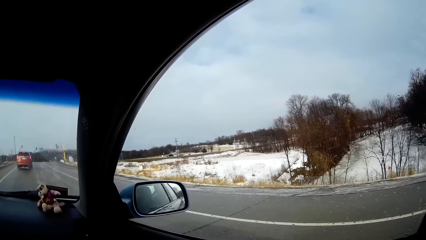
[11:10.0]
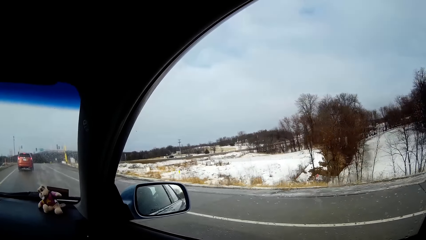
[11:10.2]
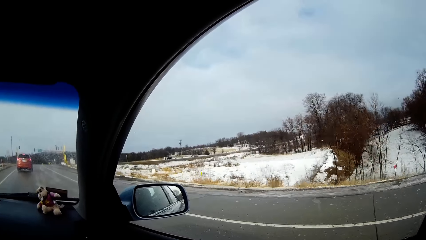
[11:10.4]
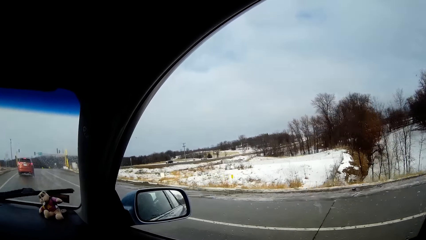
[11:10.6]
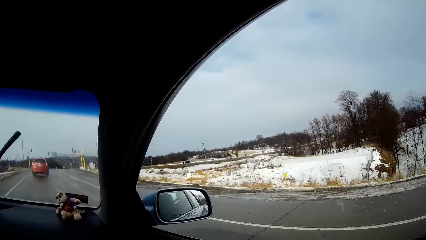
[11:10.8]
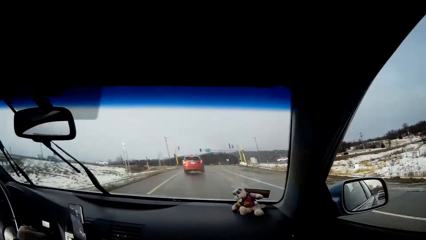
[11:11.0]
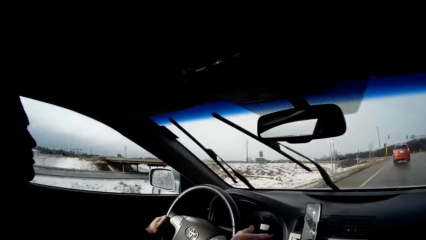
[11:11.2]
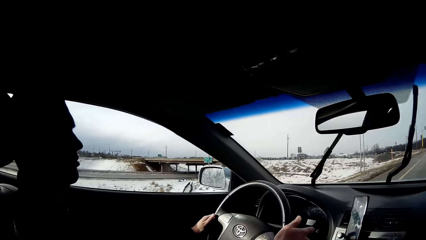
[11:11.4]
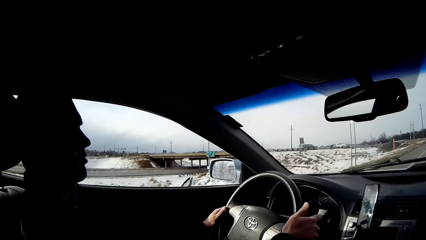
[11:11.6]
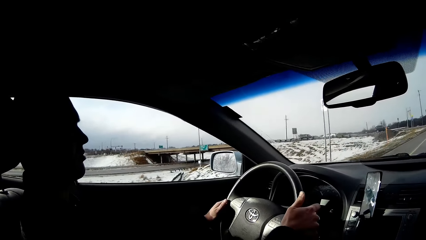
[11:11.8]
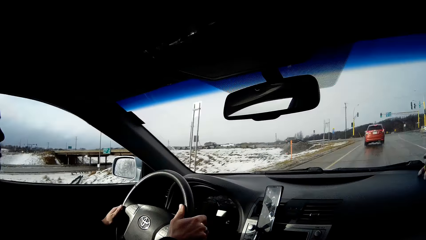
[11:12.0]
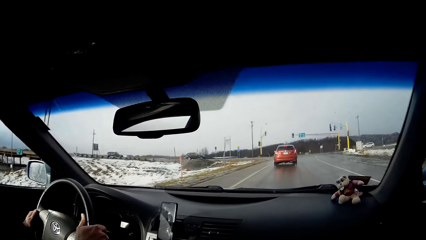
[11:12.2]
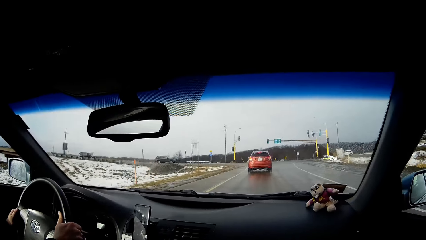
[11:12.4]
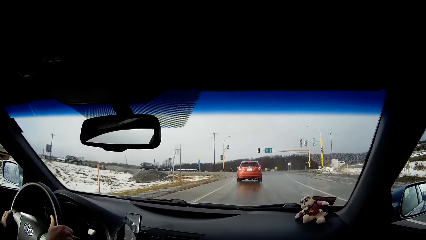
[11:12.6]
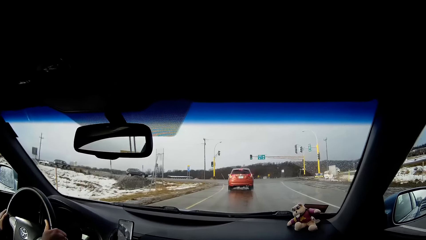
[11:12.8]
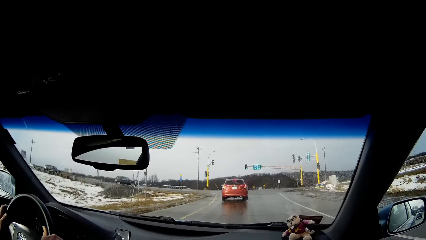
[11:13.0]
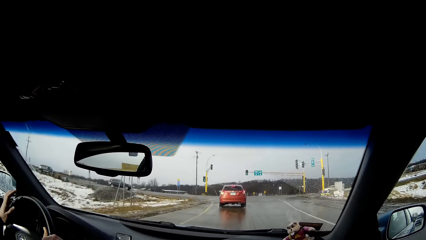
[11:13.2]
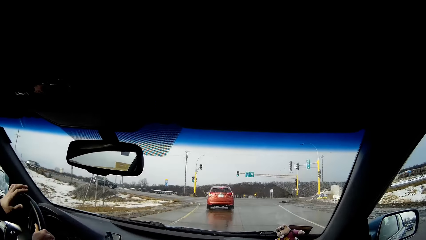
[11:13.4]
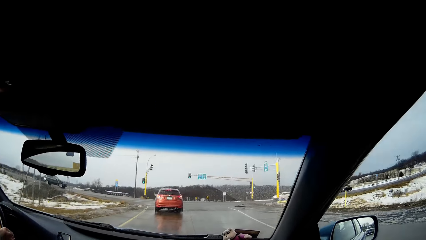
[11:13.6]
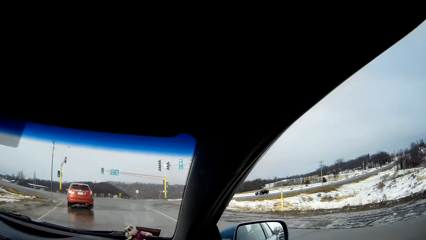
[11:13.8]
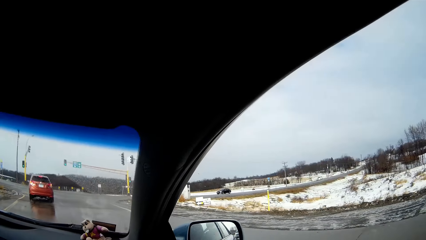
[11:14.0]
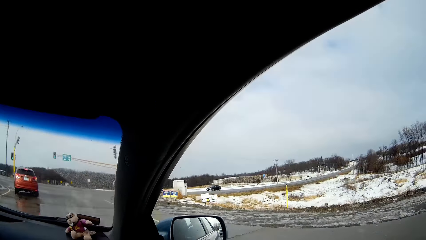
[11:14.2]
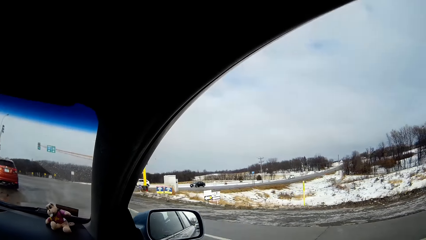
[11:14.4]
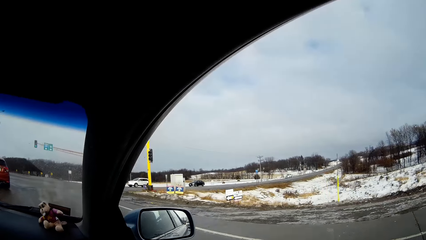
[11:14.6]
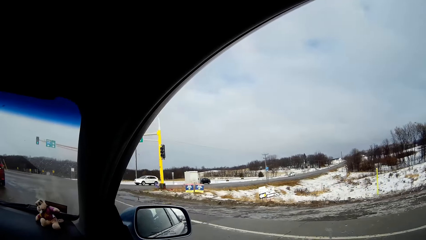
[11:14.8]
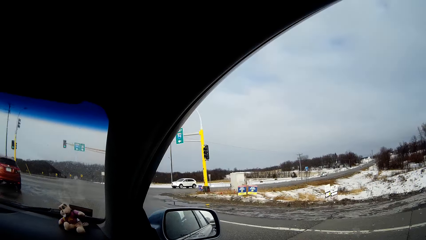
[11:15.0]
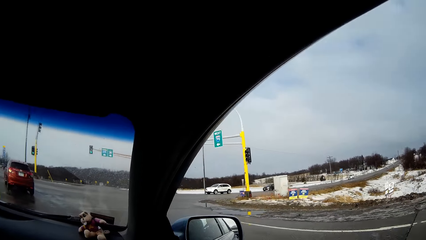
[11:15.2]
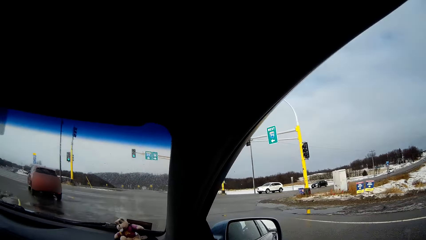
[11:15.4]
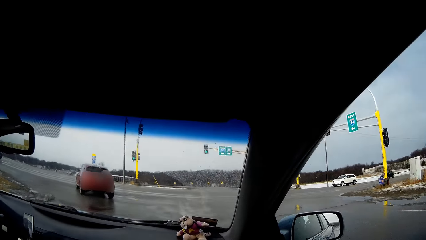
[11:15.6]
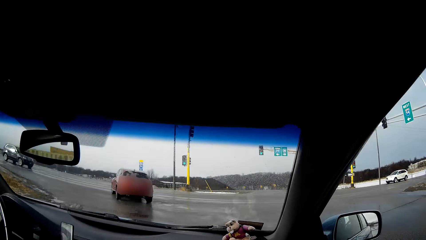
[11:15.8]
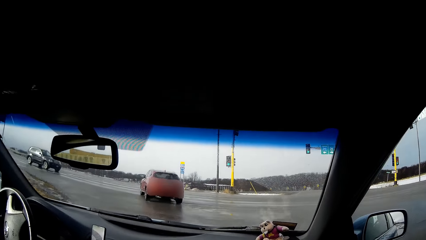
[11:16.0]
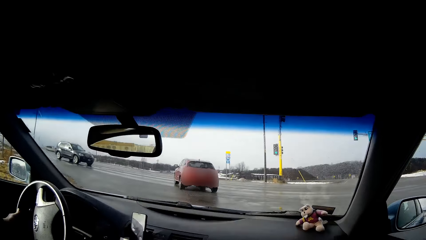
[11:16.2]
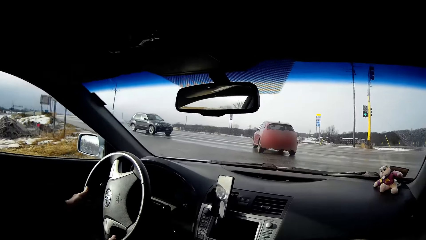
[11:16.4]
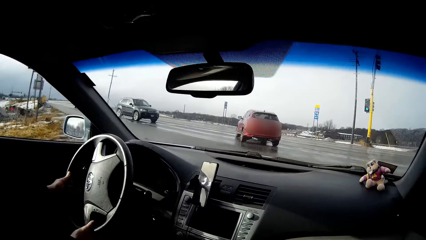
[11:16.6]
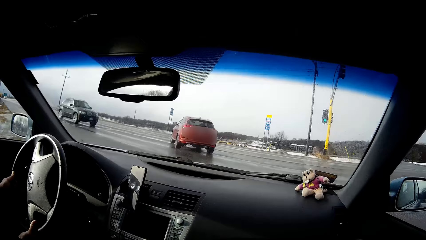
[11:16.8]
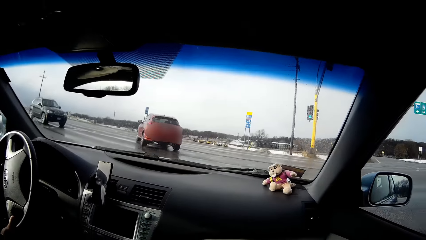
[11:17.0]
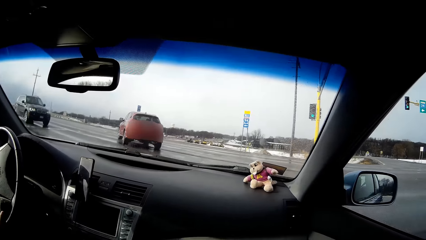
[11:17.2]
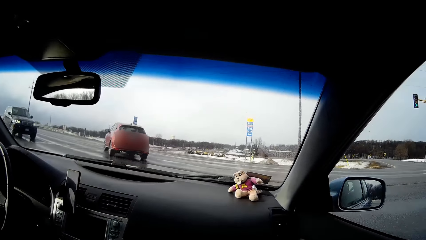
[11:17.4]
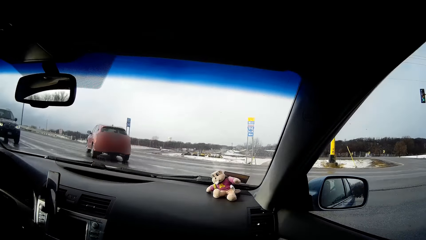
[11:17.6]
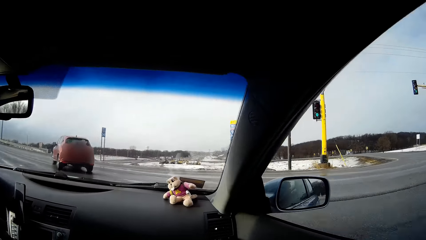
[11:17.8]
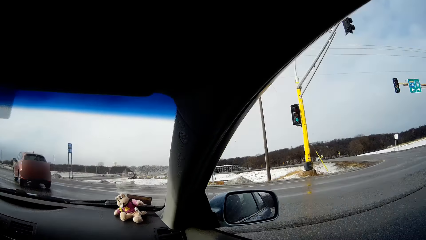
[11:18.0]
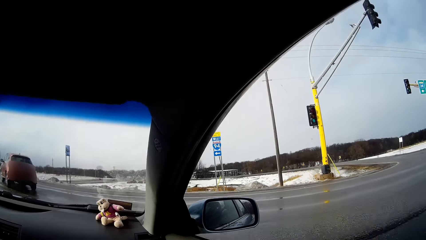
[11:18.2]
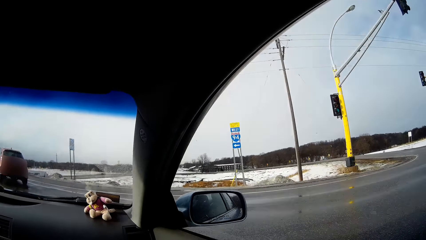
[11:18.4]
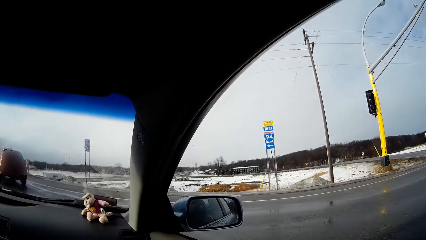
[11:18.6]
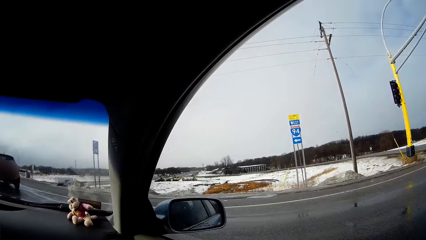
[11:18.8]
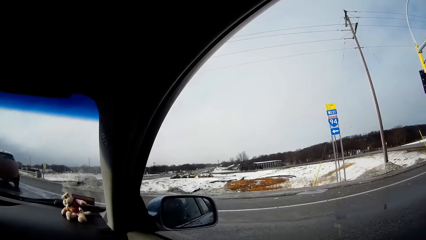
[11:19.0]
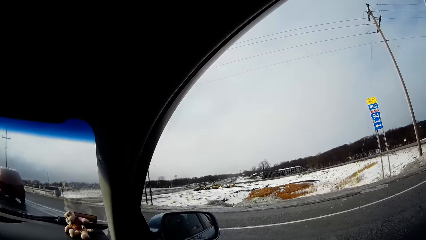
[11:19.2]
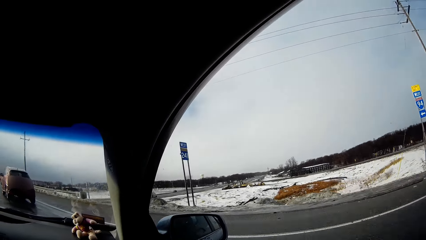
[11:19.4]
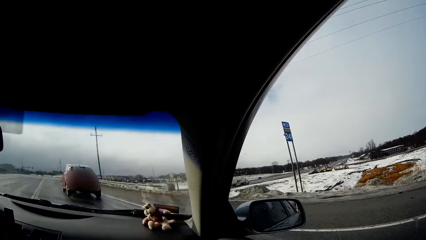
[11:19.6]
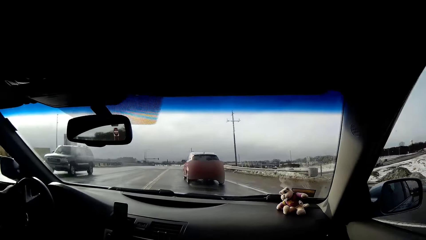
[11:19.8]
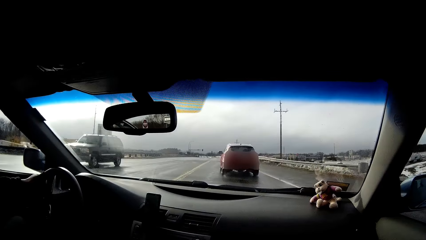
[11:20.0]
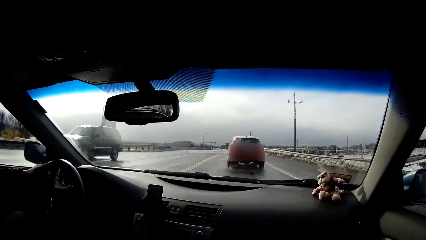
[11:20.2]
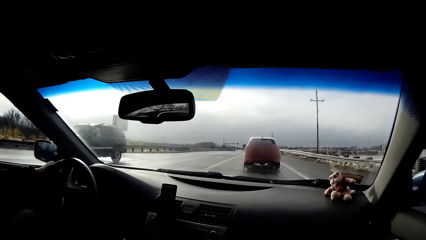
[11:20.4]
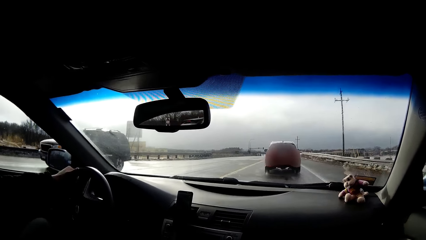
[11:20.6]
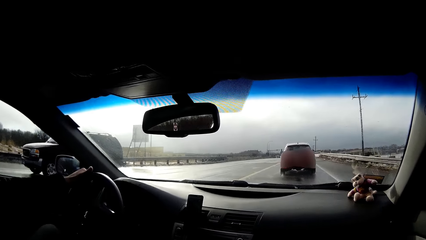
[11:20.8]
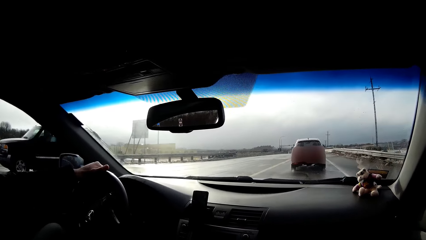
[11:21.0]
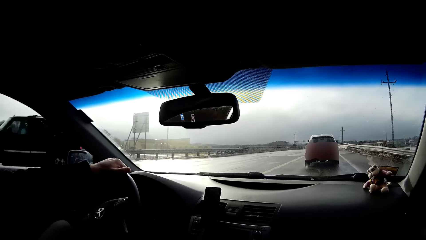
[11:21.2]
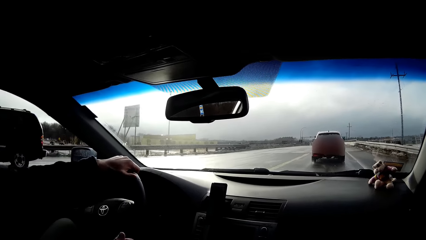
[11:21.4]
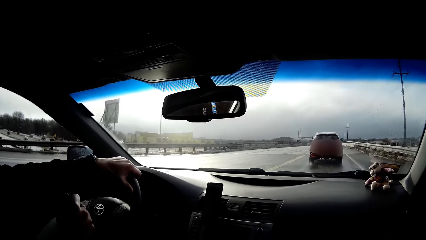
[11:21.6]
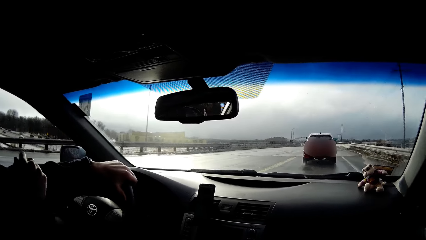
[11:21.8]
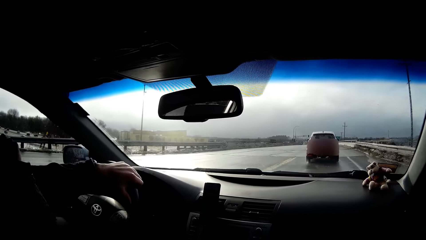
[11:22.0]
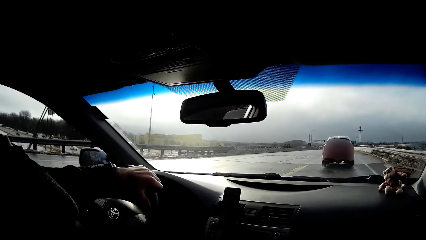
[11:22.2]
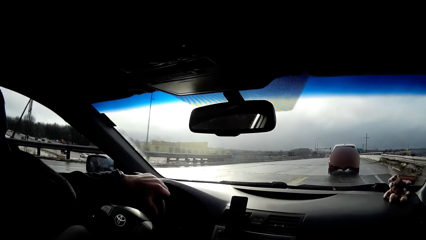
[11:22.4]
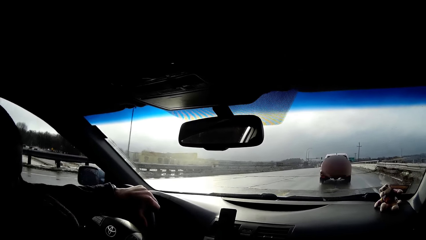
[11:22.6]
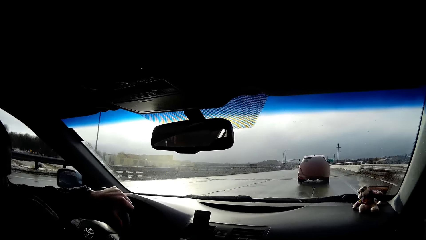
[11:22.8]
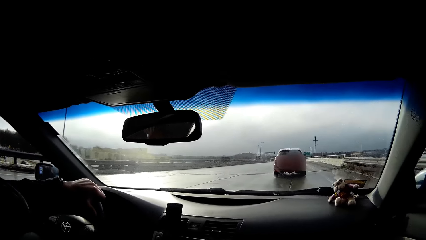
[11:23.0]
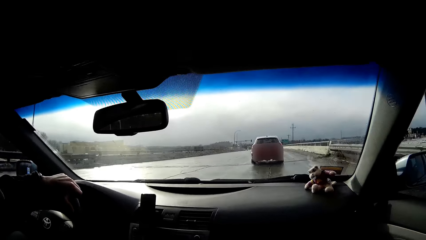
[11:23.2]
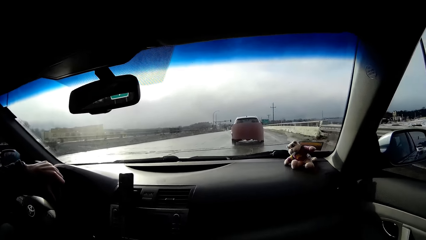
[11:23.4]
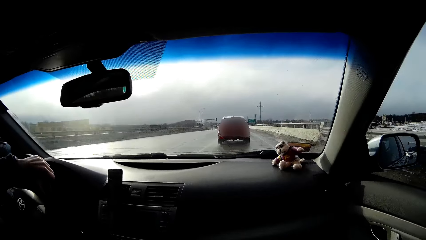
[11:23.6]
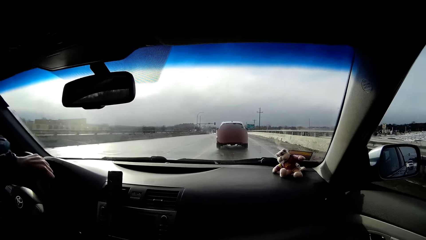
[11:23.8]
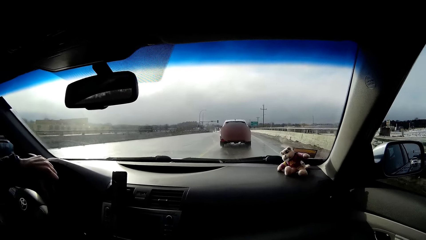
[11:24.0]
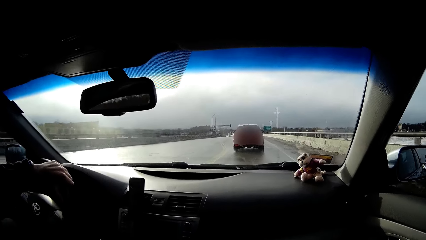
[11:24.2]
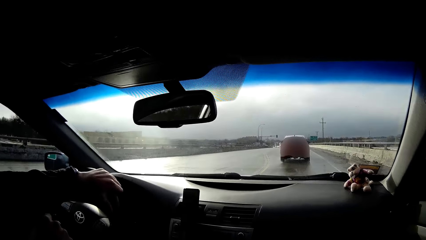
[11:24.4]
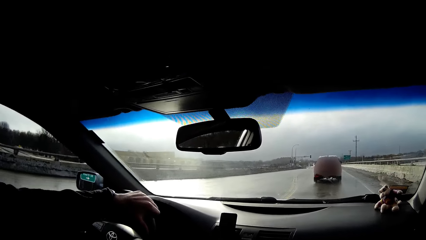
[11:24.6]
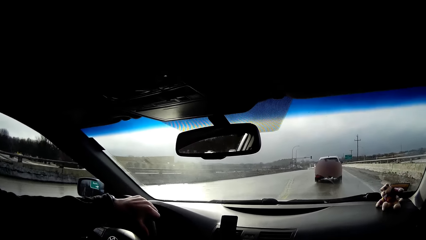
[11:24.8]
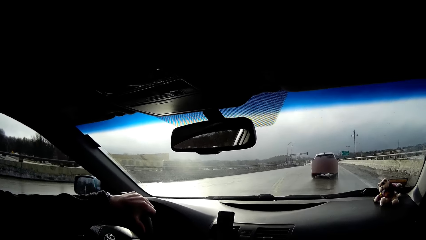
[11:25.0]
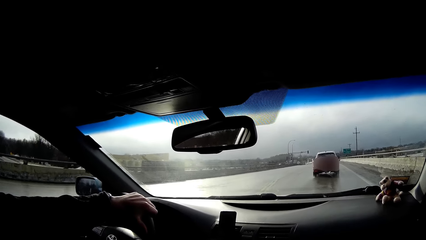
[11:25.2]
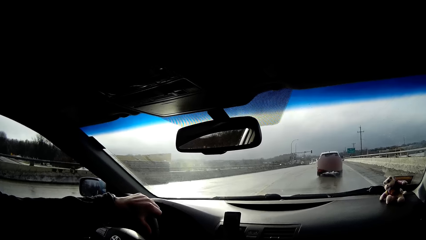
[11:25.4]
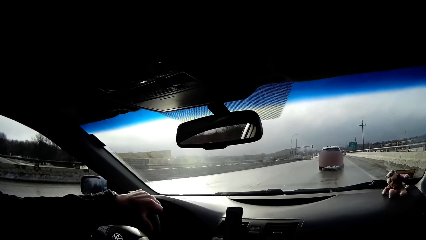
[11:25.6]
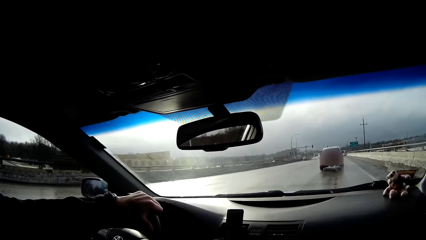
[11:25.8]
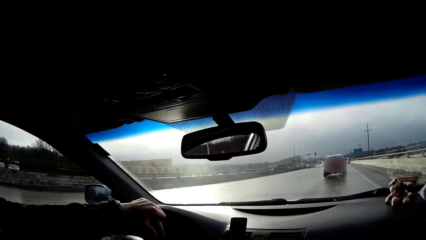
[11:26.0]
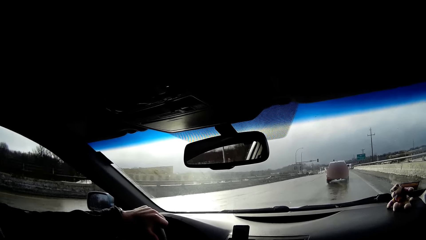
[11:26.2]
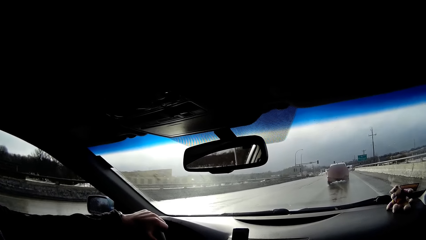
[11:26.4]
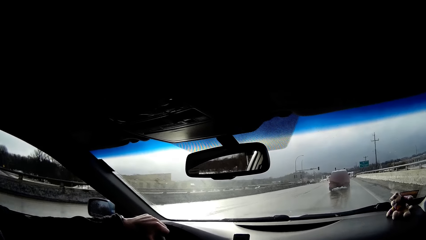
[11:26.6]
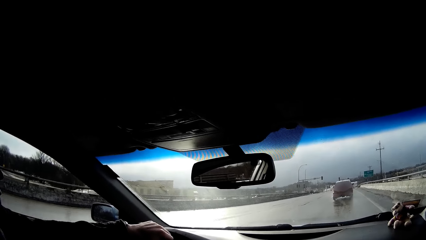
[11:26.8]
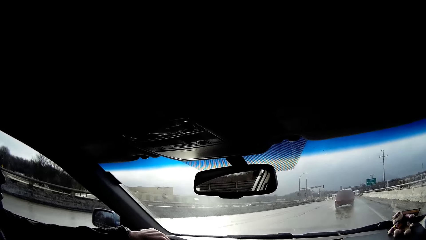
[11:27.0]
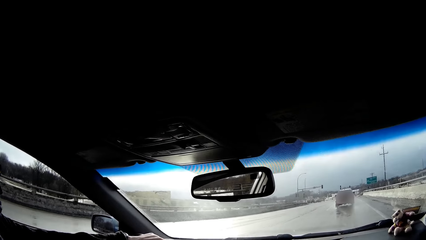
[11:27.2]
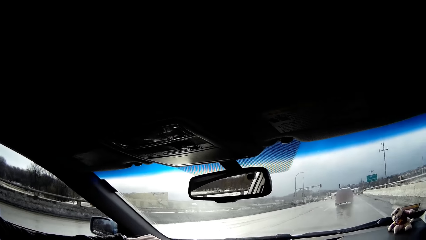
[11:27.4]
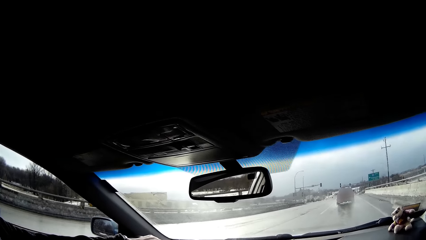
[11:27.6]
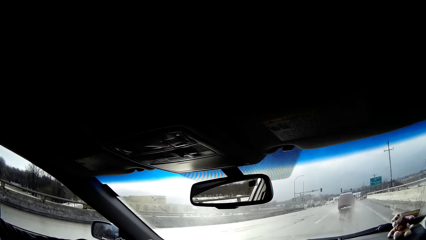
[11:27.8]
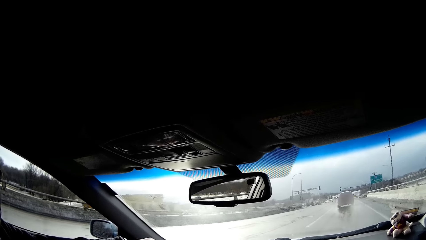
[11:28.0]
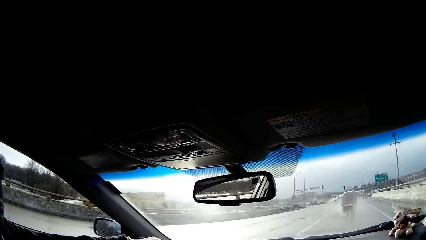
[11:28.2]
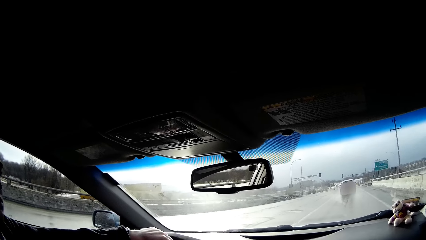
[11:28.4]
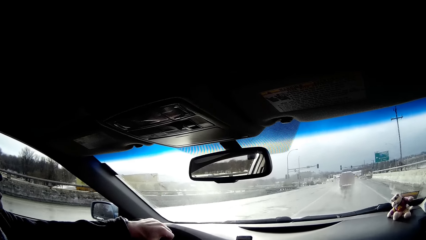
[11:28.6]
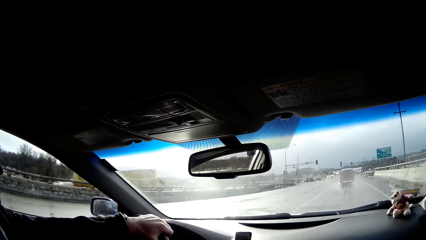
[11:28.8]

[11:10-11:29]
A person moves the hand on the steering. The person turns the steering. The person sneezes on his arm.
